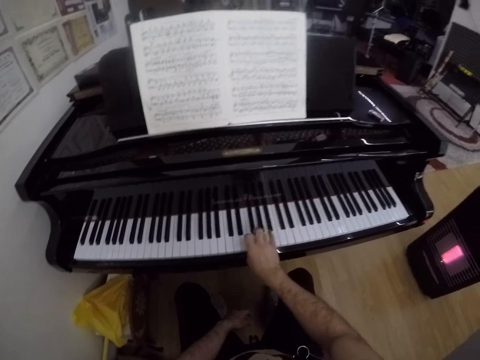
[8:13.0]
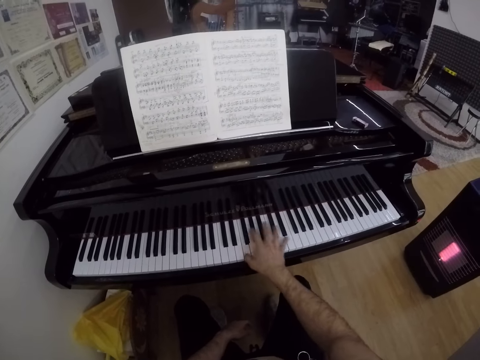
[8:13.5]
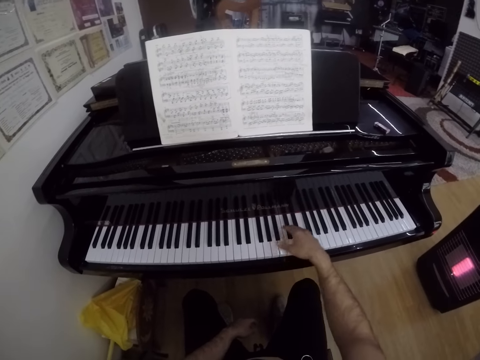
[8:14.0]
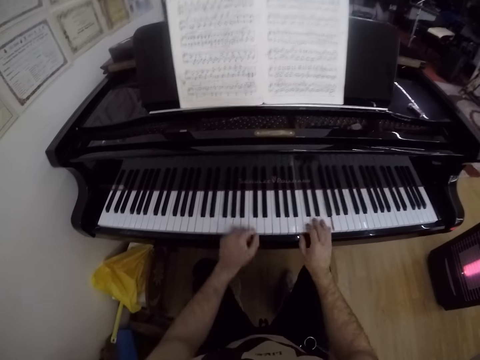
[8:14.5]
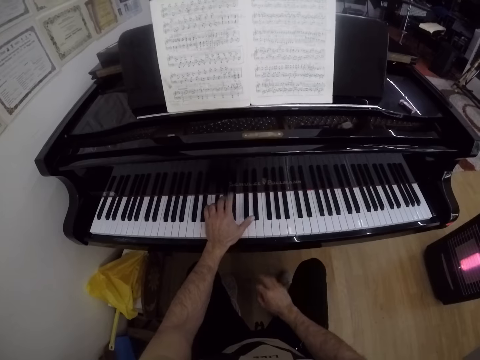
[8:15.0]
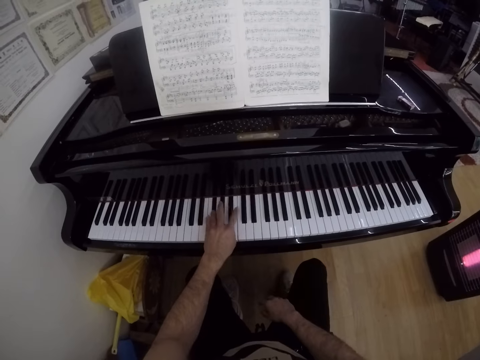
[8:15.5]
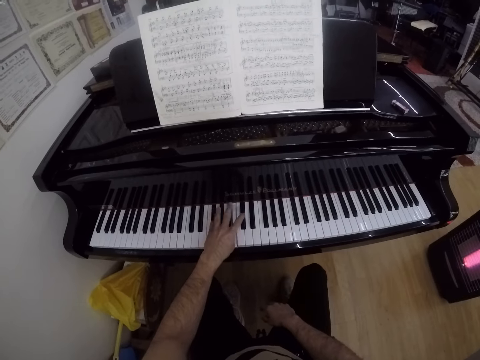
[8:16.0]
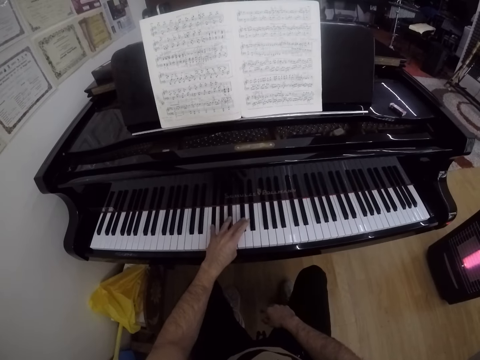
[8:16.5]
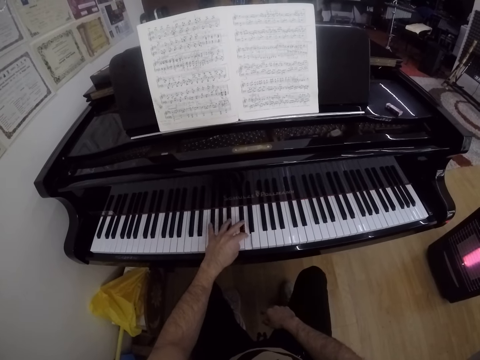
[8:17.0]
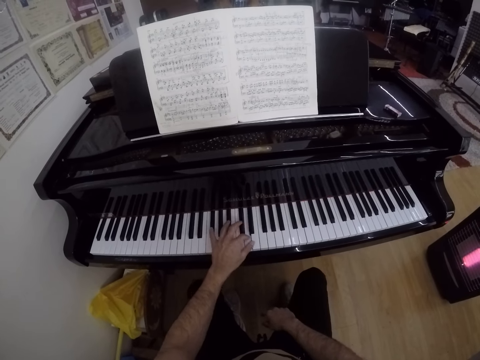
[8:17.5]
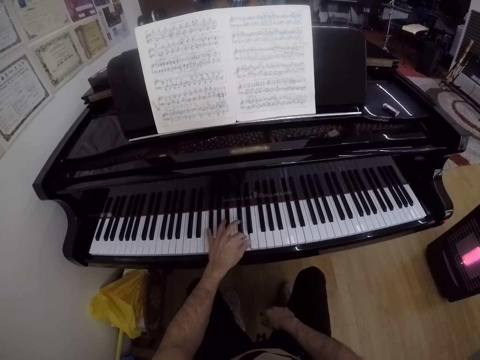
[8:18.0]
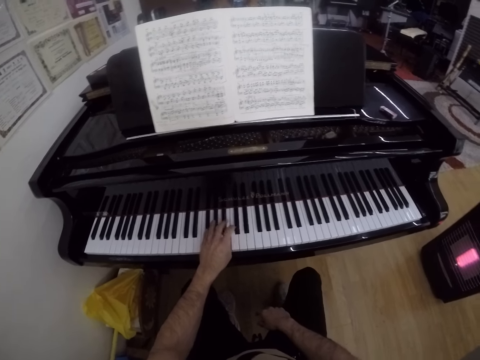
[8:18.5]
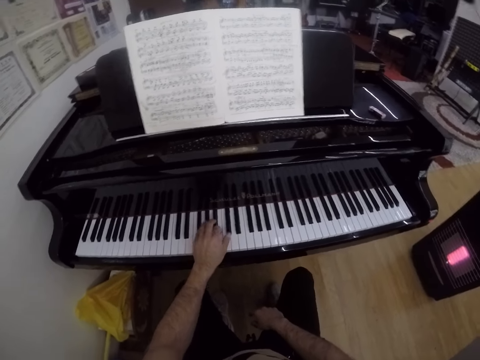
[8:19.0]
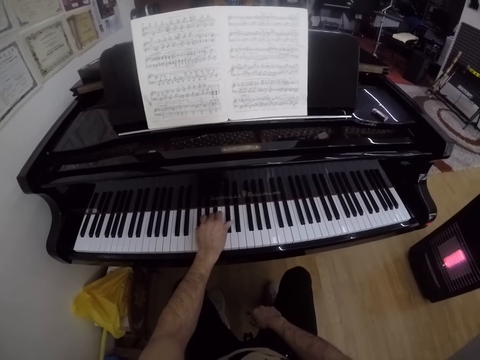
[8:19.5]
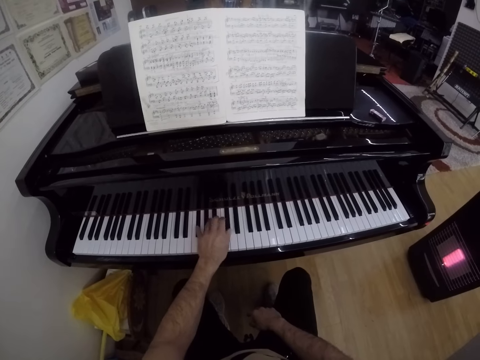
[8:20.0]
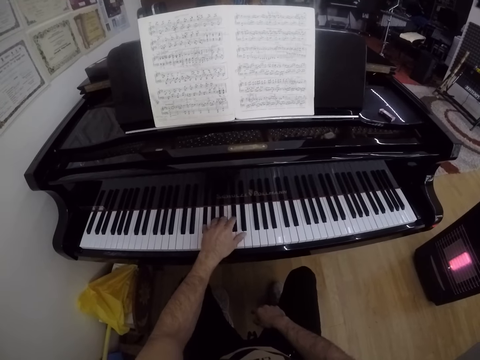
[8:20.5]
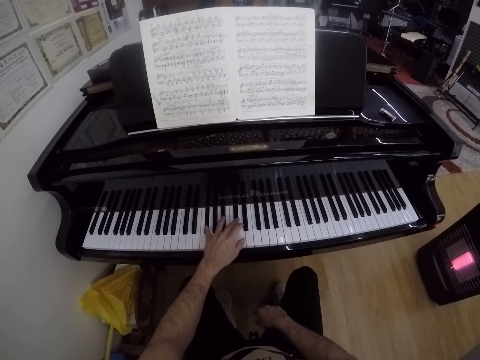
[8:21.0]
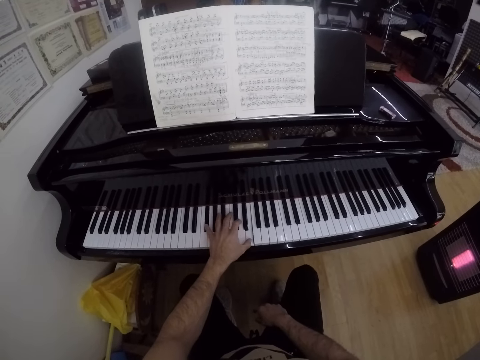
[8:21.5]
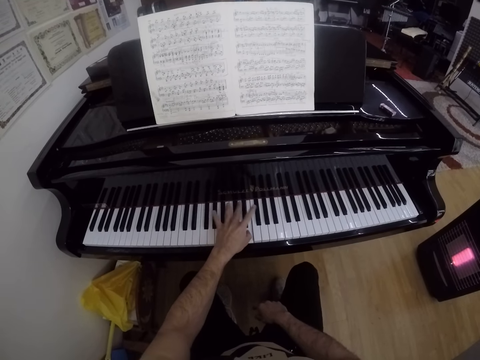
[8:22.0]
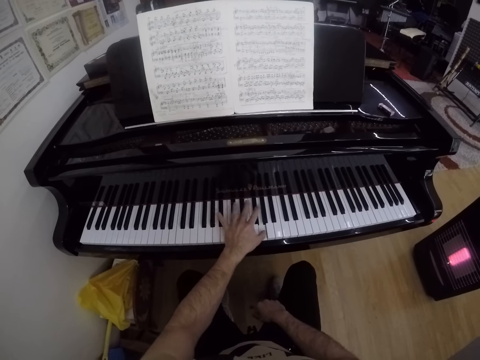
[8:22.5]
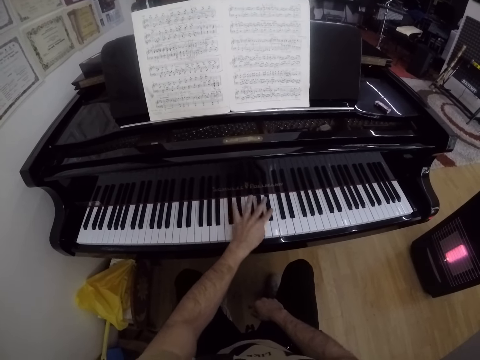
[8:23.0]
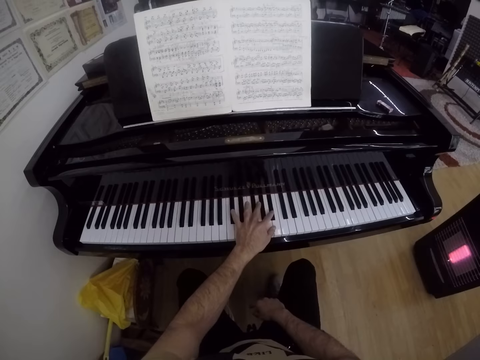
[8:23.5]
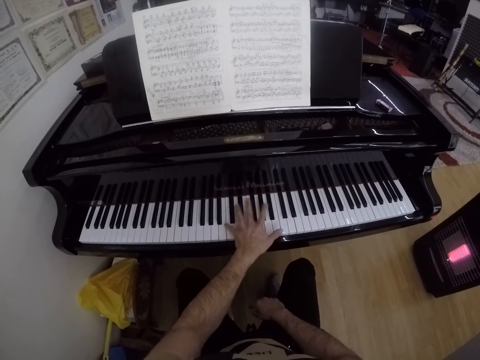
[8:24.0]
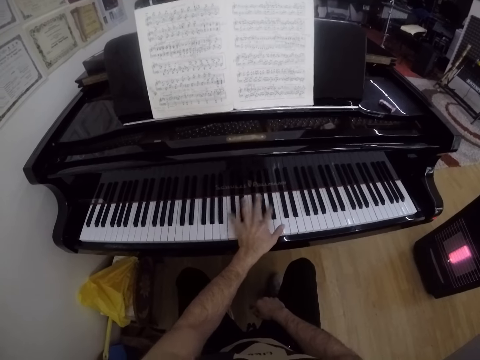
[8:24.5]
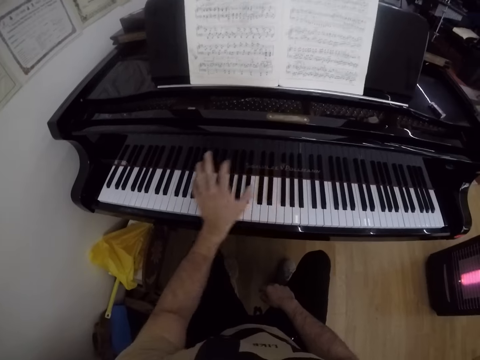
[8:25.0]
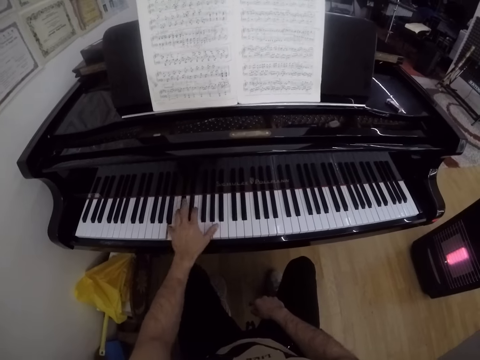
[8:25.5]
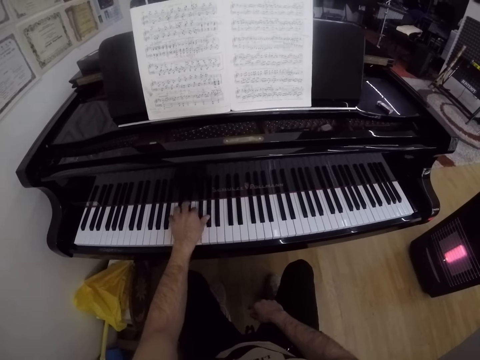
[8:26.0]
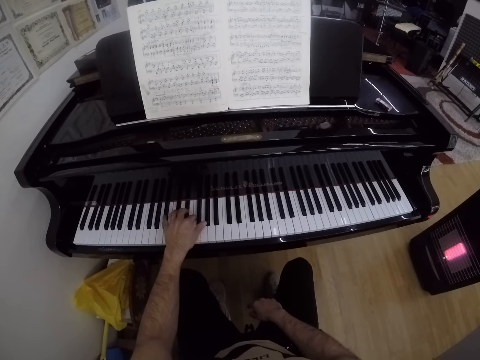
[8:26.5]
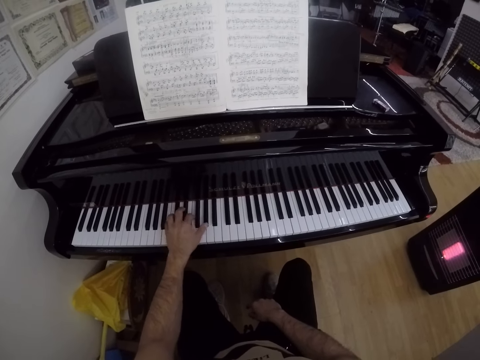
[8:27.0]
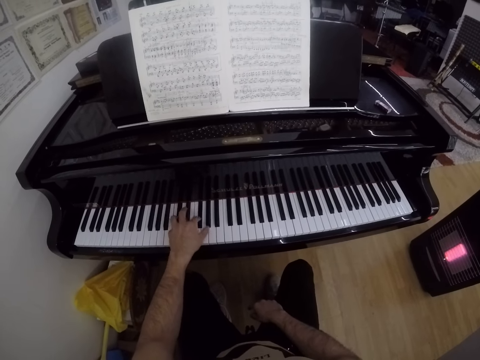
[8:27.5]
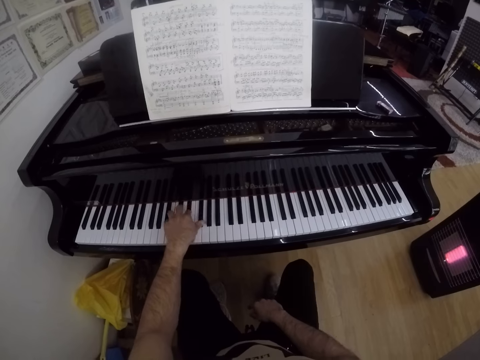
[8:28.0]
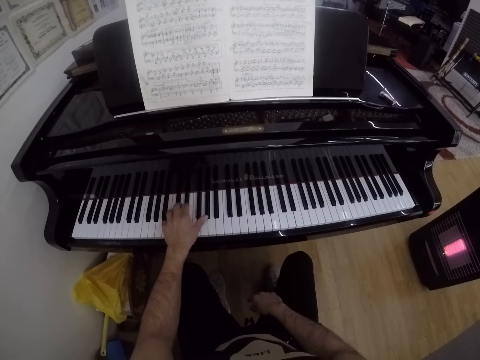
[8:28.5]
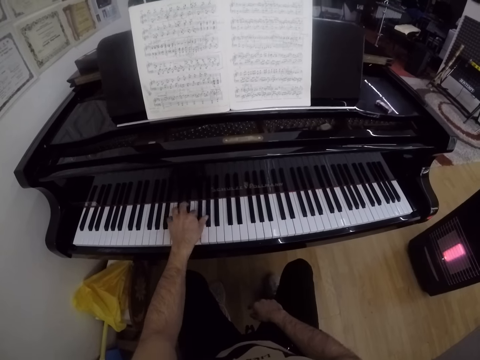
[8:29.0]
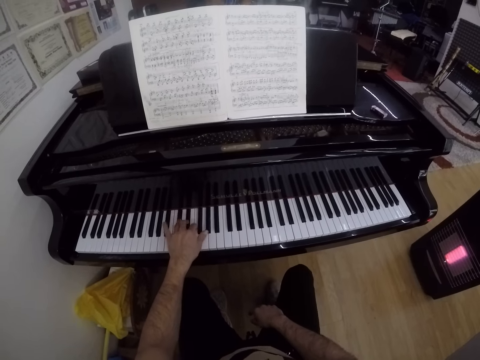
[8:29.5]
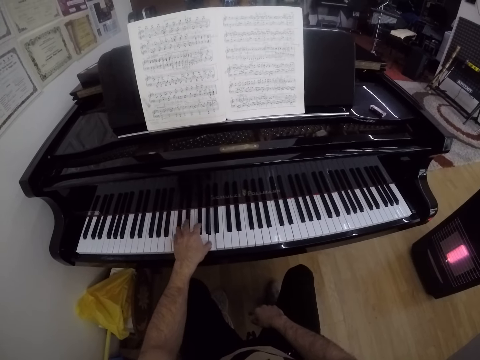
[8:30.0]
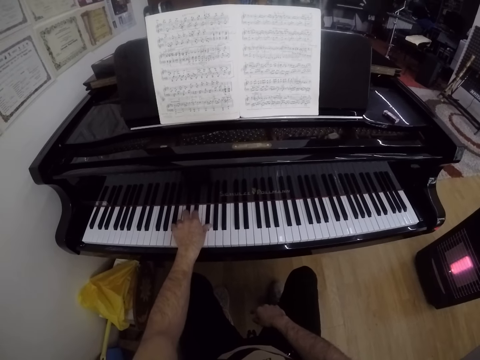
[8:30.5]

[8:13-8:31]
The camera wearer plays the piano with his left hand. He places his other hand on the piano. He lowers his other hand. He raises his hand. He places his hand on the piano.

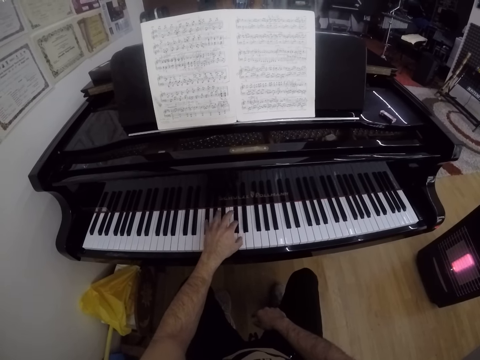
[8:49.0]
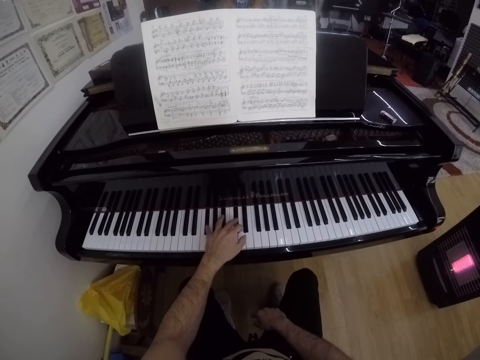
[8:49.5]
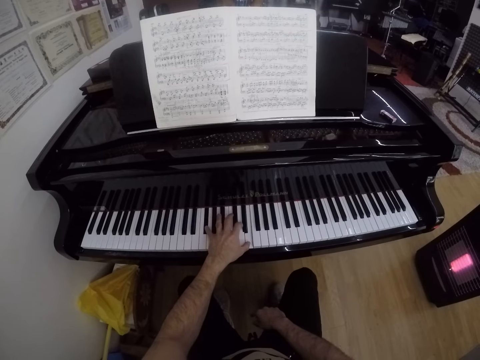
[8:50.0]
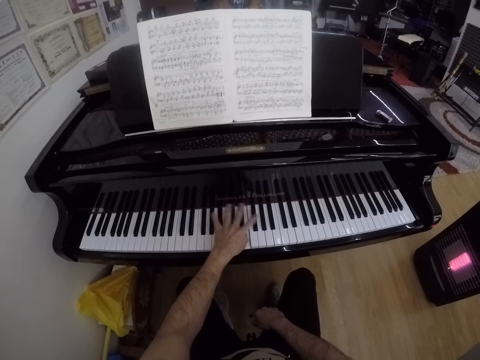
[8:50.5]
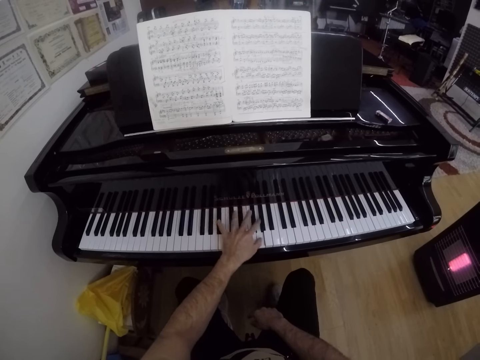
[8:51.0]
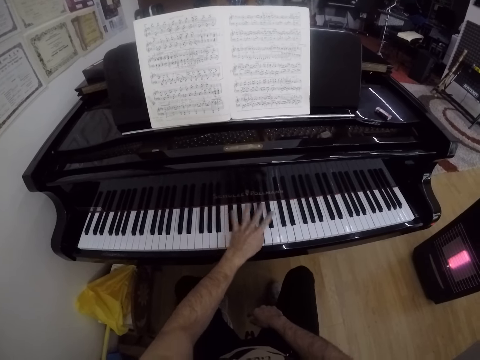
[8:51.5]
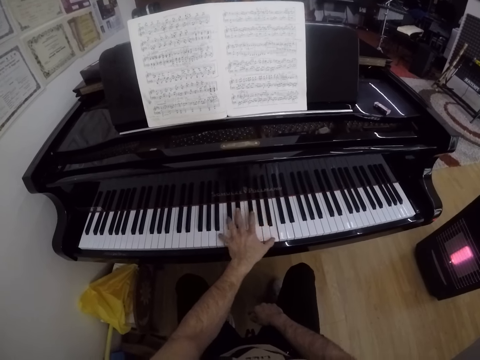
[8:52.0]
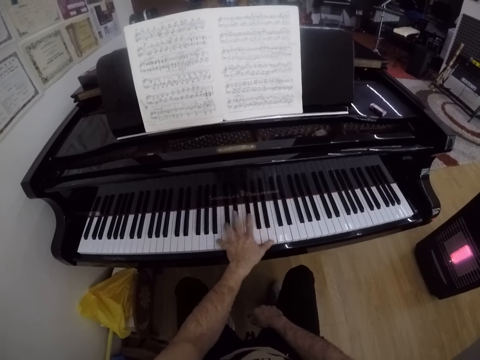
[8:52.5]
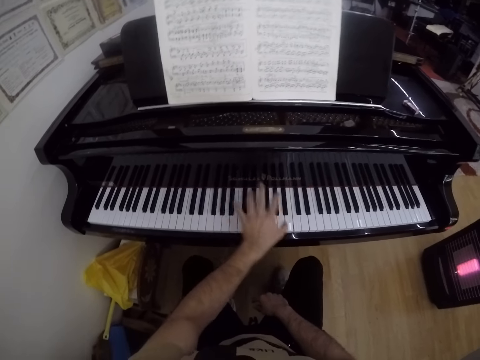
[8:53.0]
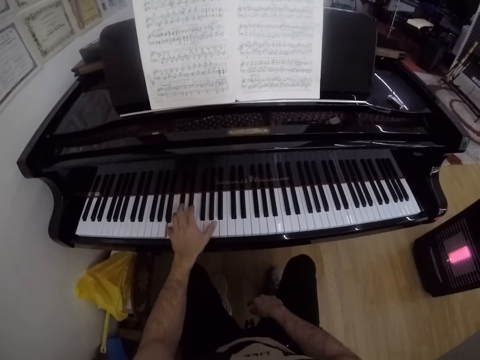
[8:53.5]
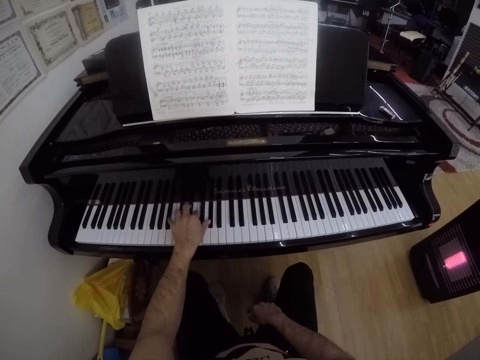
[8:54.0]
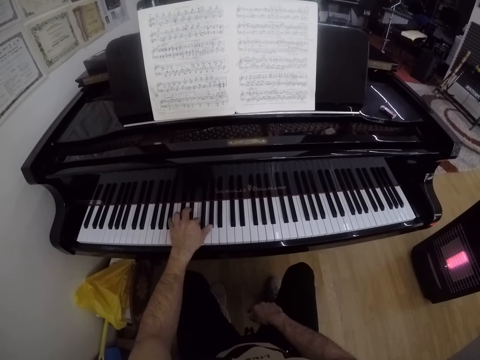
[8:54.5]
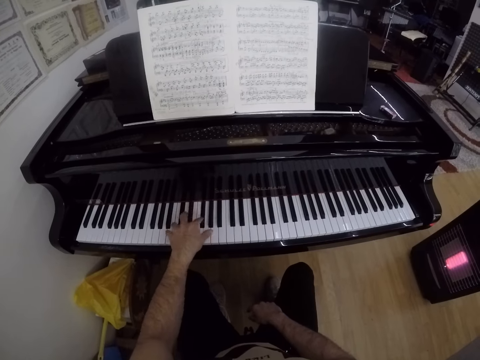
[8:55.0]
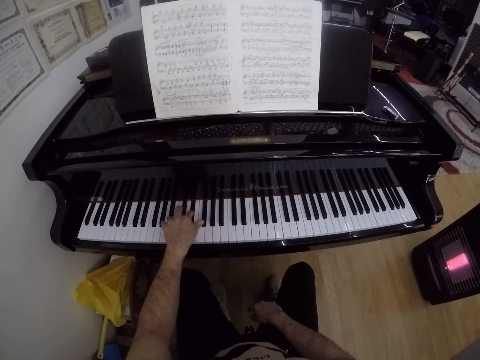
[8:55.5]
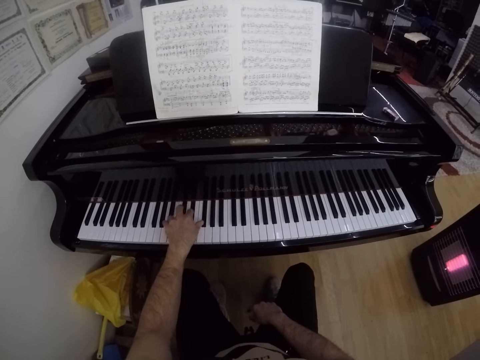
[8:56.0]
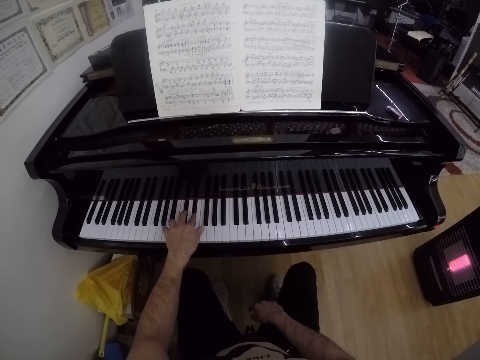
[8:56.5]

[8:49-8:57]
The camera wearer plays the piano a bit faster. He shifts his hand on the piano. He plays the piano with his left hand.
